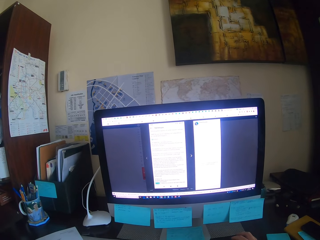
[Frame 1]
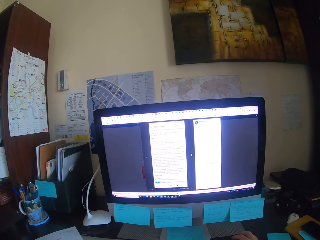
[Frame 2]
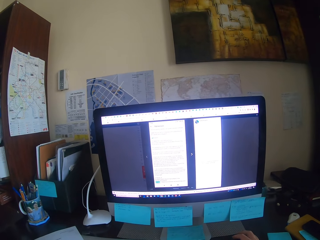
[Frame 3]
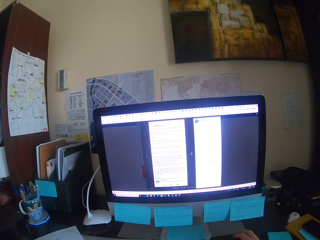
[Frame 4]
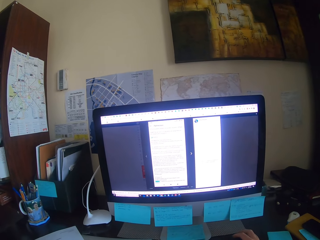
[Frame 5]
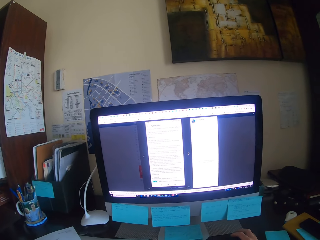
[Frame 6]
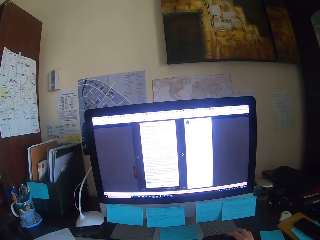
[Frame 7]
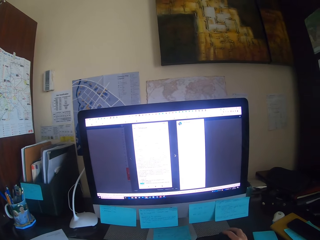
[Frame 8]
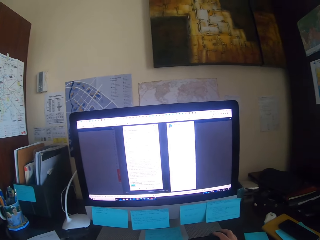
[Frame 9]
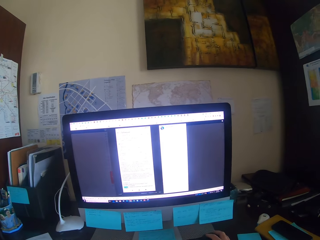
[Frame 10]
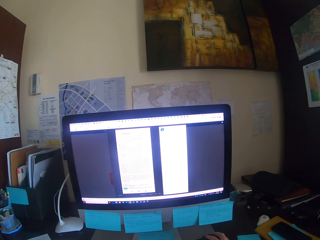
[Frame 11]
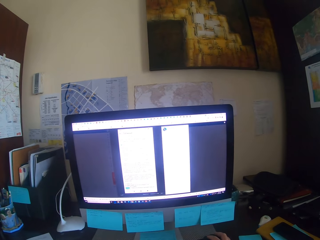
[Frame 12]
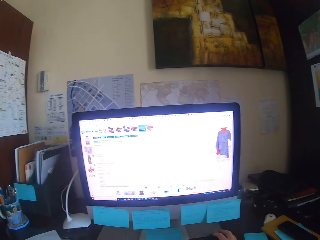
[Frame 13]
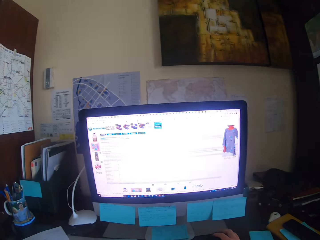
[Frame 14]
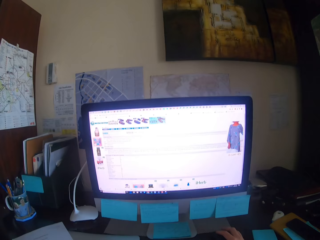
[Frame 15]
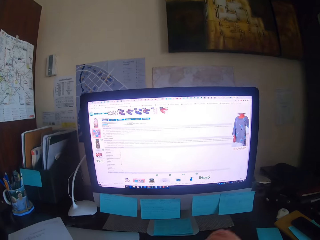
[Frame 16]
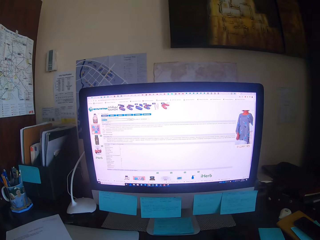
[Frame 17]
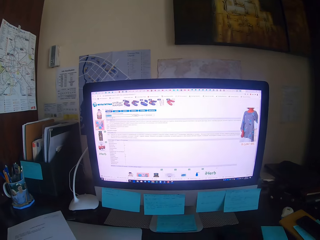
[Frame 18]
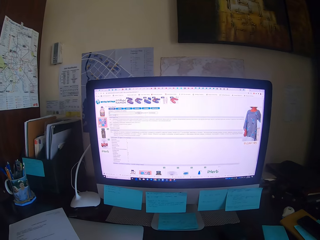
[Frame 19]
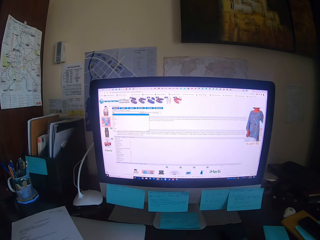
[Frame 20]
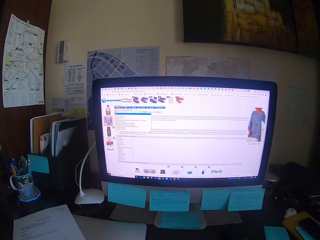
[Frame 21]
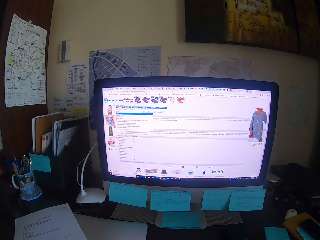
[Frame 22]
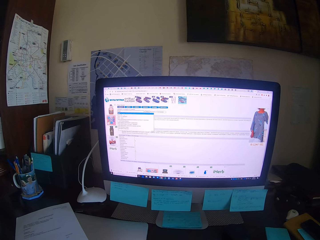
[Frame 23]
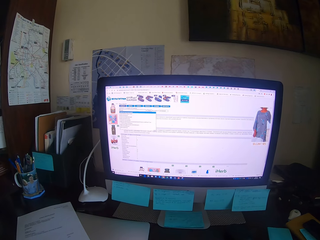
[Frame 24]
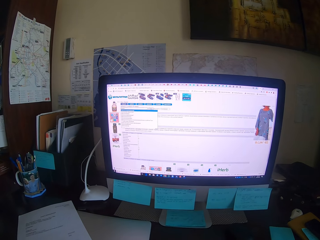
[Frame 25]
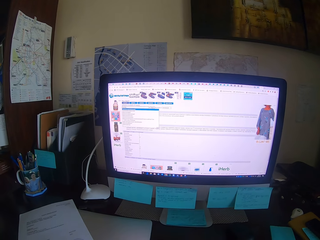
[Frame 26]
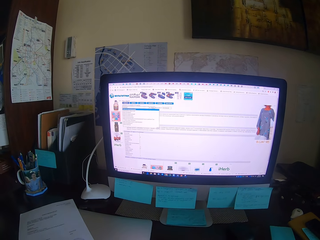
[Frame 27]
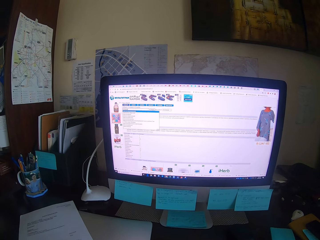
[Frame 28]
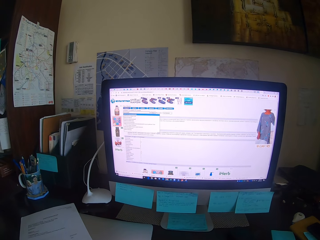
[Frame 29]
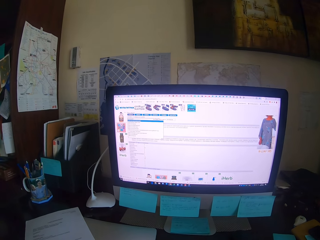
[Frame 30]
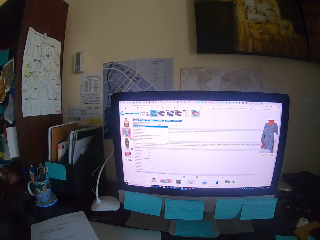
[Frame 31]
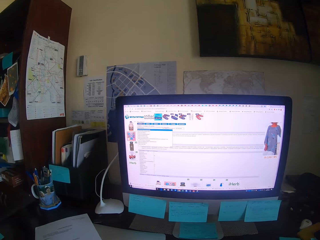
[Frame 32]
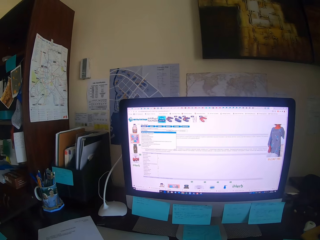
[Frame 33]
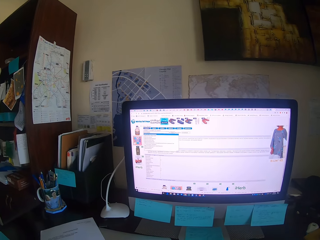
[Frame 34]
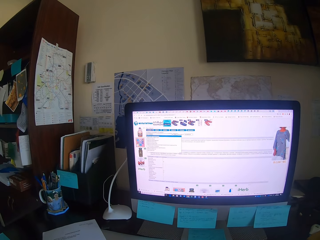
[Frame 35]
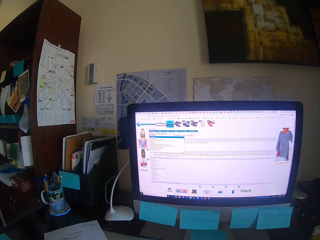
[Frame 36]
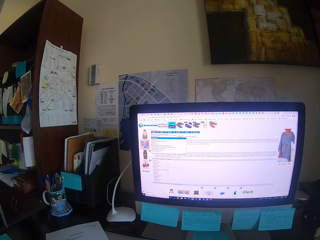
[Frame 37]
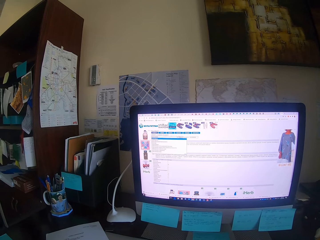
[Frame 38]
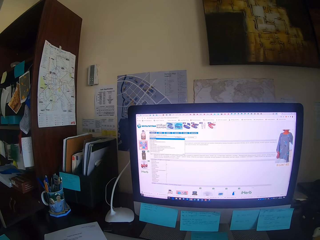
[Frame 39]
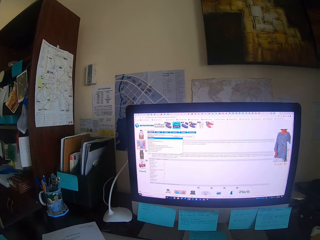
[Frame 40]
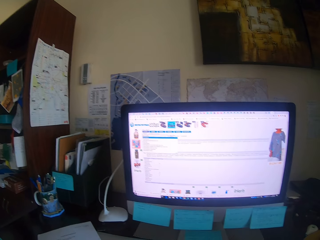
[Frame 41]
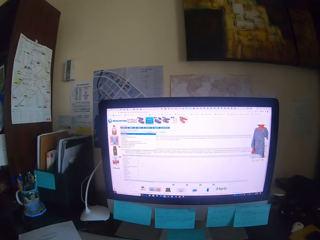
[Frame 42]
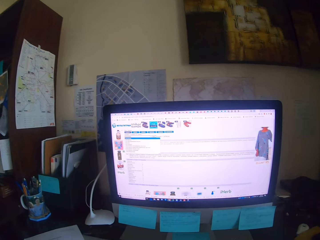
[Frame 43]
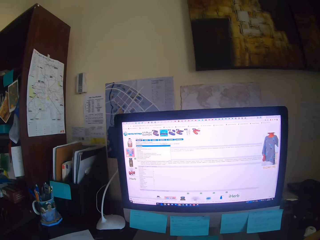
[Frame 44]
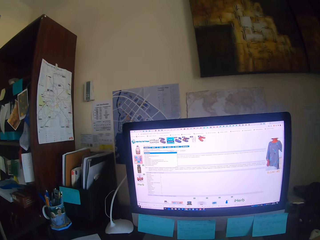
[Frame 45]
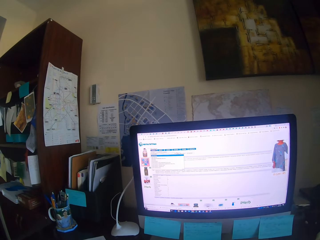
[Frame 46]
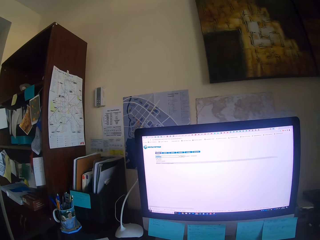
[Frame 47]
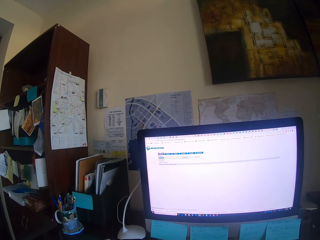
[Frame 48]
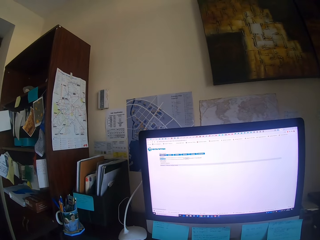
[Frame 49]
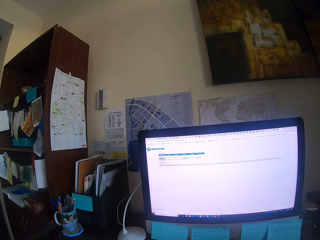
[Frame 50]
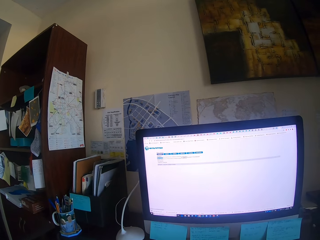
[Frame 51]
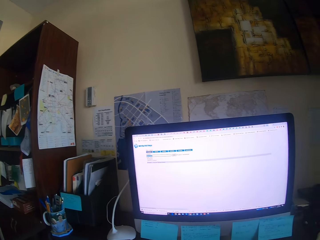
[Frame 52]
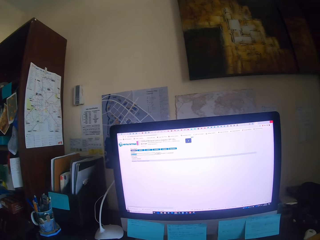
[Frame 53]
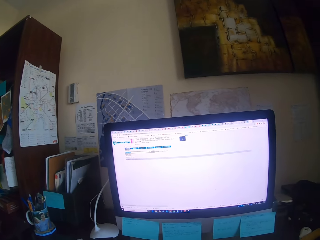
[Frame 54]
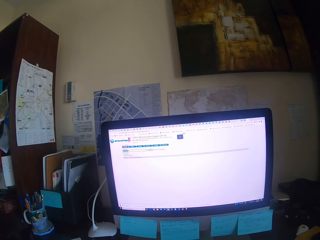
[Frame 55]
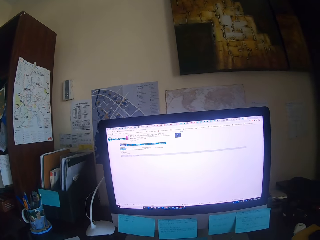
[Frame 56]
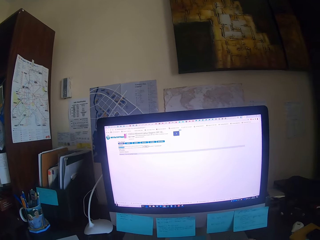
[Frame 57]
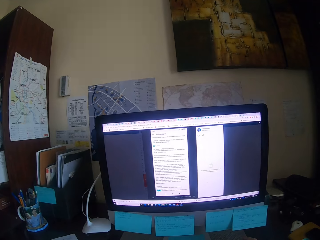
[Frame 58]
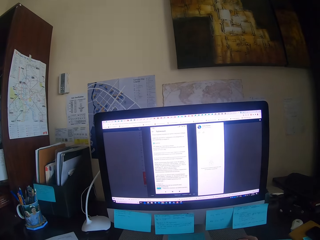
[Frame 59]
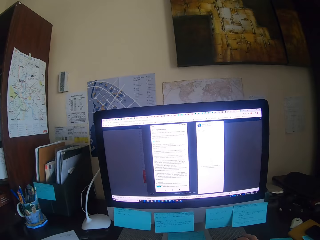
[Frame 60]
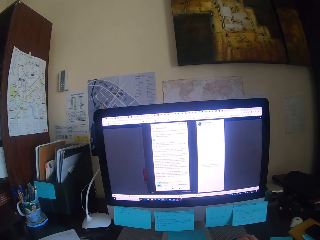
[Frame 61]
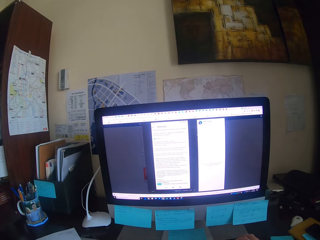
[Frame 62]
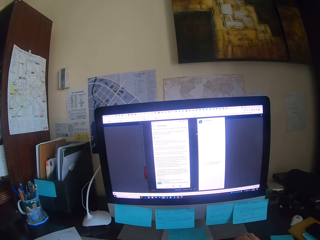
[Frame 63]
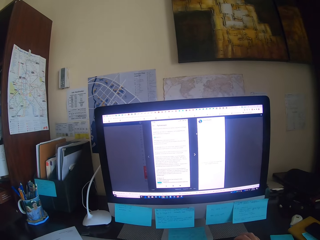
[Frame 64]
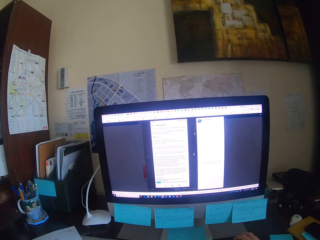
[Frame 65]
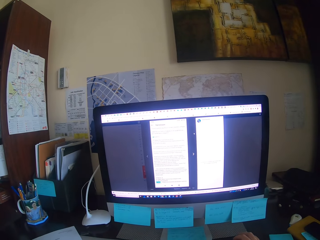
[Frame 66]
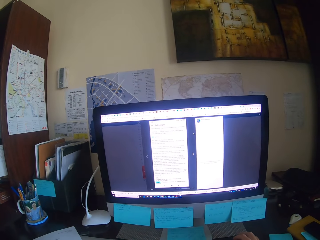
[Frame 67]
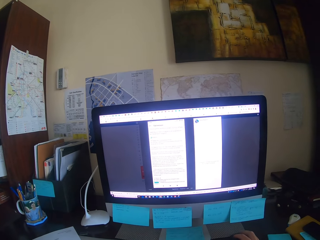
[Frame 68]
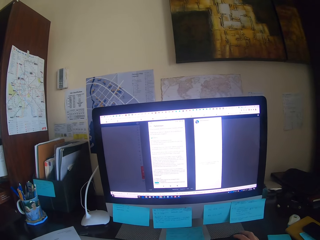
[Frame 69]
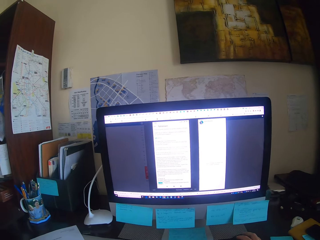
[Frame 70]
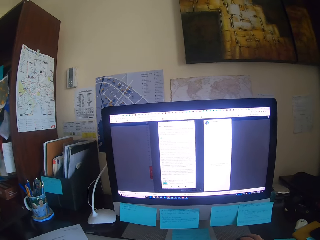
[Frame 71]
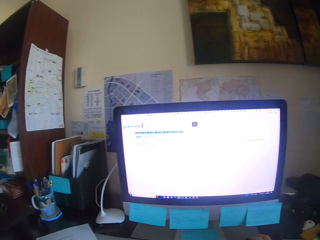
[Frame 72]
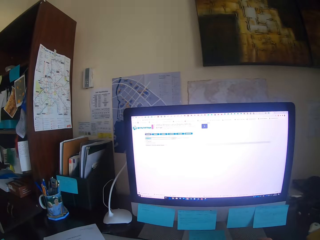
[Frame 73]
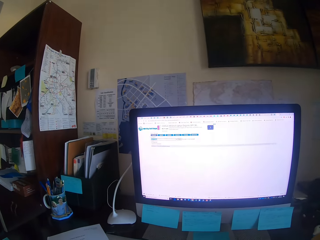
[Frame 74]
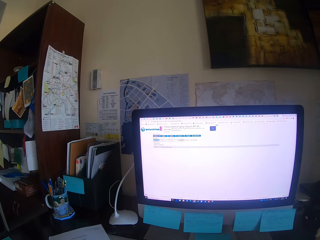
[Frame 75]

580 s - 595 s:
The camera wearer focuses on a computer.

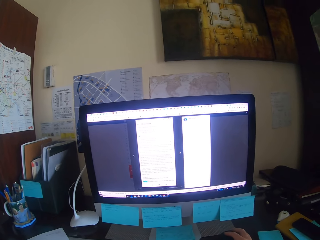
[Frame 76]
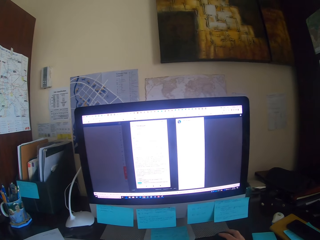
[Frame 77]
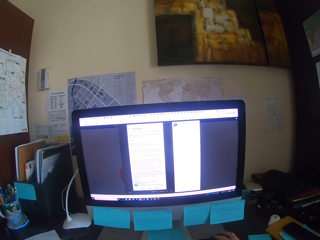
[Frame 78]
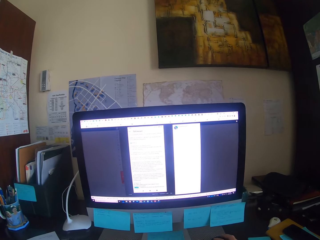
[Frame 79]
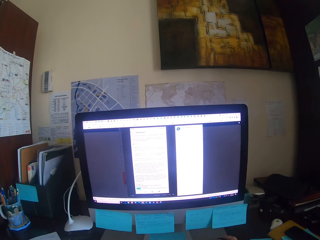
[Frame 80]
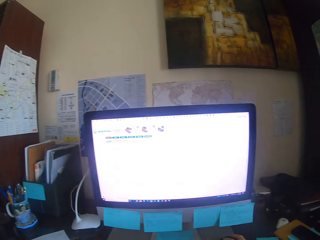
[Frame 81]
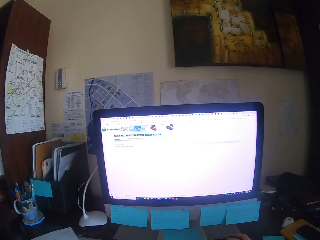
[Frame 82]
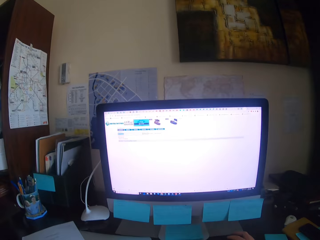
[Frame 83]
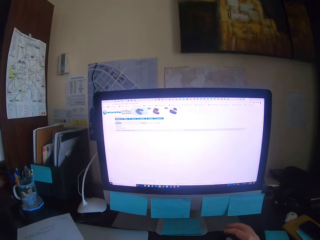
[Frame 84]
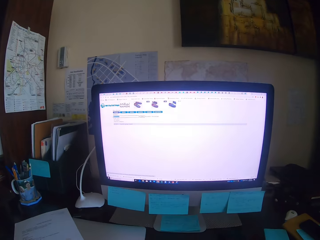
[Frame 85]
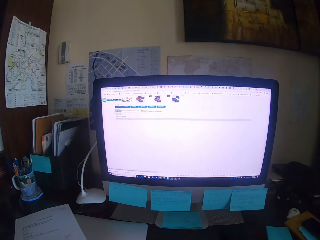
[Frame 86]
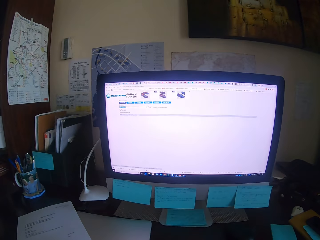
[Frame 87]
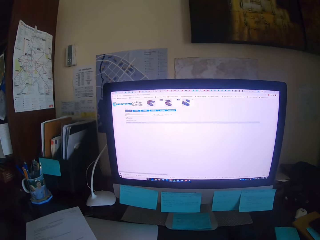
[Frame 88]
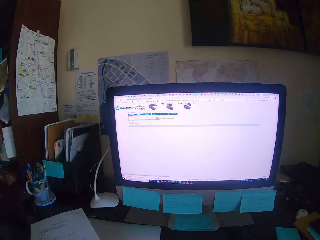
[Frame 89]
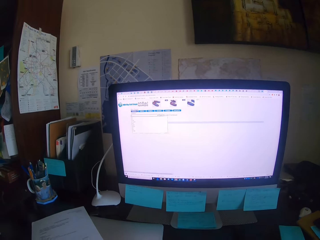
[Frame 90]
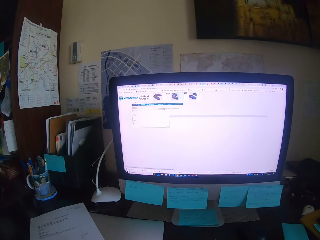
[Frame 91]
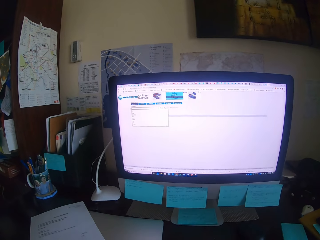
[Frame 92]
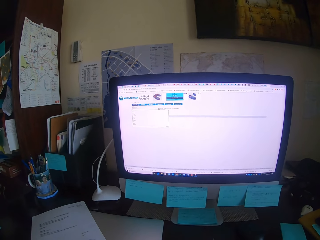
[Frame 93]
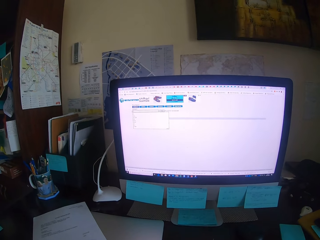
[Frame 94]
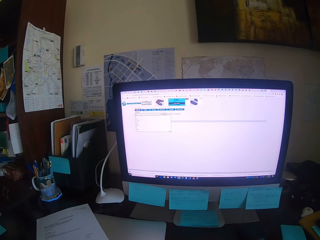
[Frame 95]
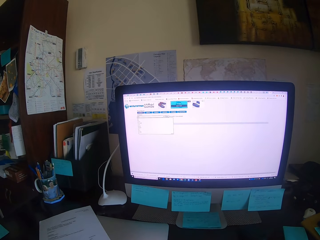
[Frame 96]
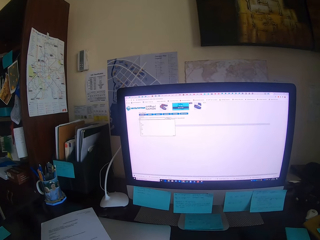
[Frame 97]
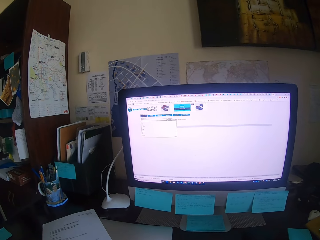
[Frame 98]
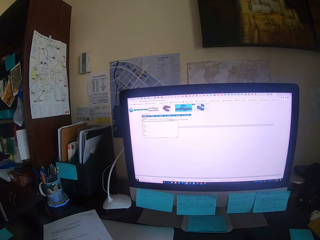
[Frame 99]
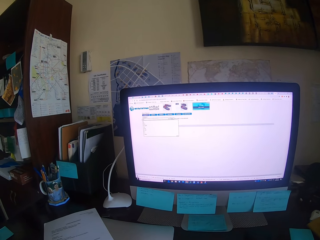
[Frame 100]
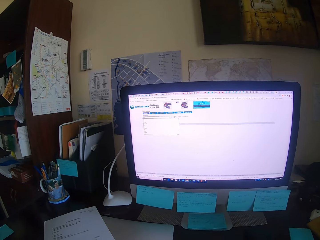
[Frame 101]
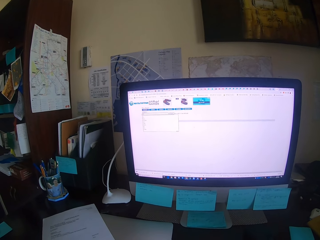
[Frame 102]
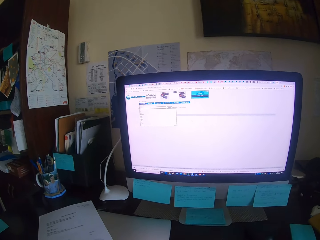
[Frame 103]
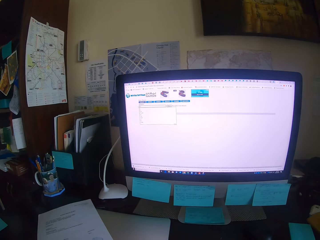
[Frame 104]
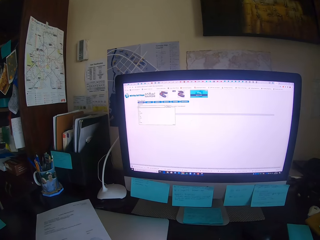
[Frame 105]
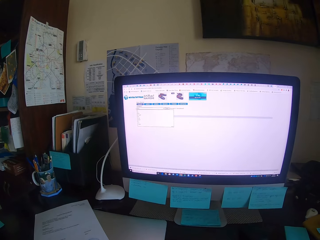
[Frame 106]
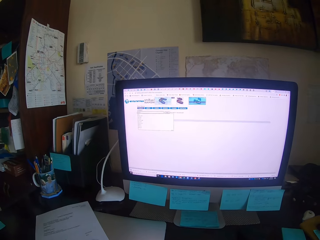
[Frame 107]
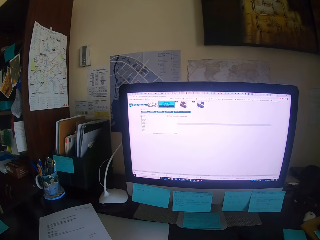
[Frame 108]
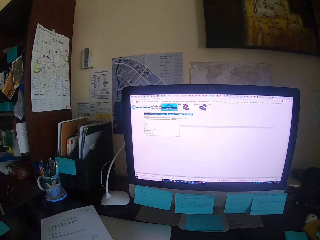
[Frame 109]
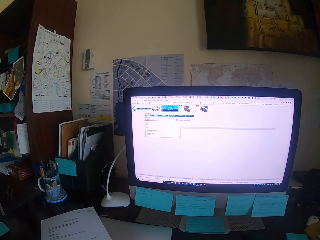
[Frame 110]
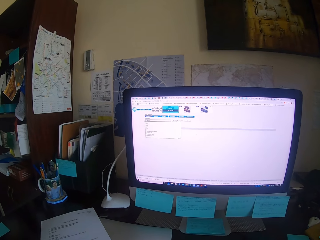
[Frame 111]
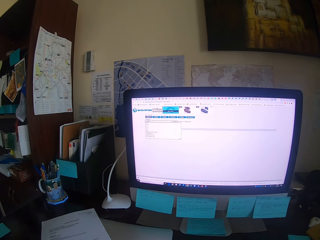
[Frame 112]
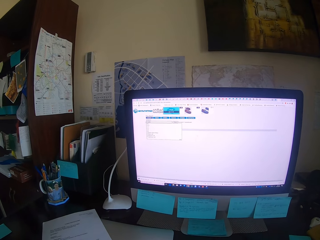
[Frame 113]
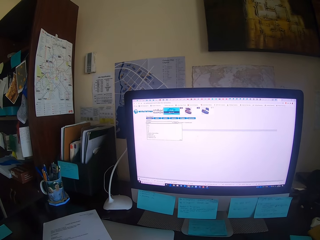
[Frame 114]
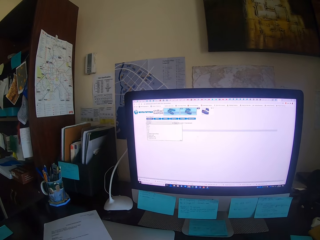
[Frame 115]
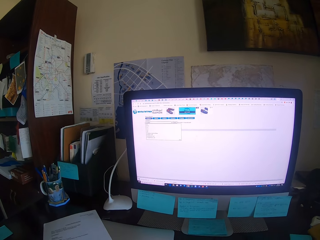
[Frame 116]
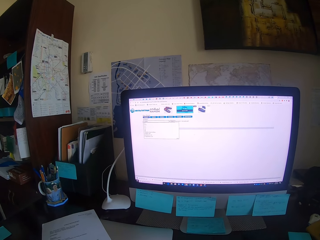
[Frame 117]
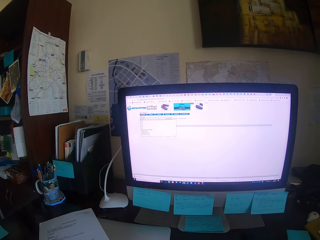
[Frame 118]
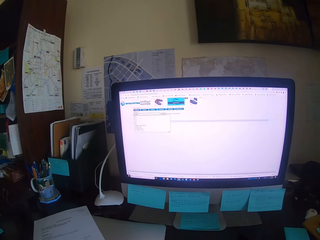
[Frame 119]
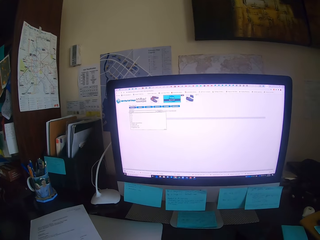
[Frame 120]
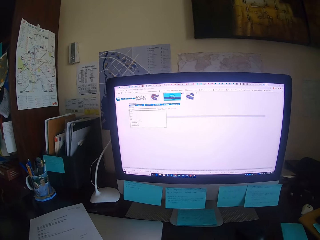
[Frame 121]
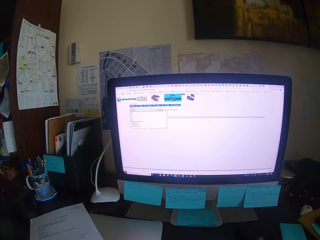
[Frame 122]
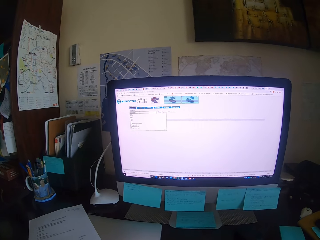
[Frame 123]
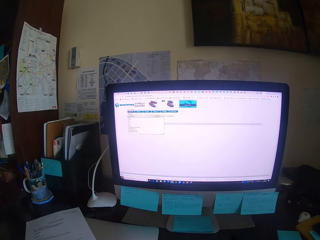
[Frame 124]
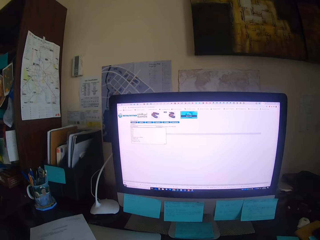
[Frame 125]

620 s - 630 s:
The camera wearer types on a keyboard.
